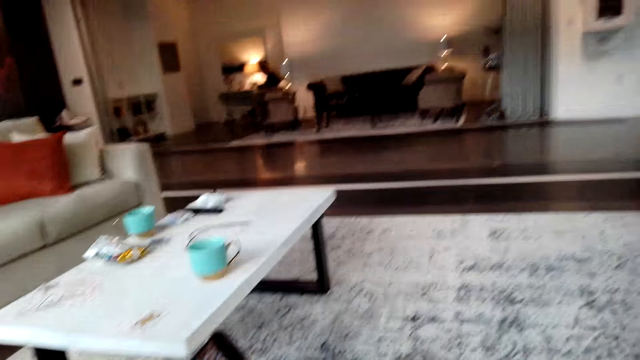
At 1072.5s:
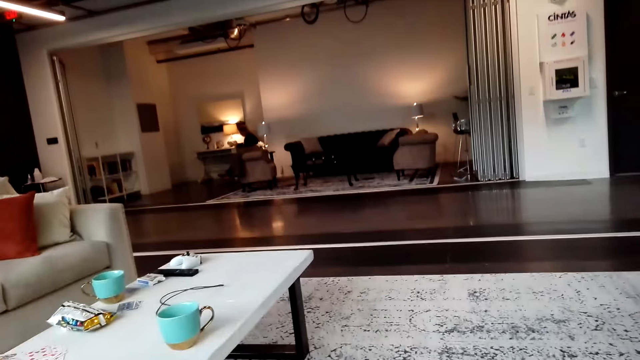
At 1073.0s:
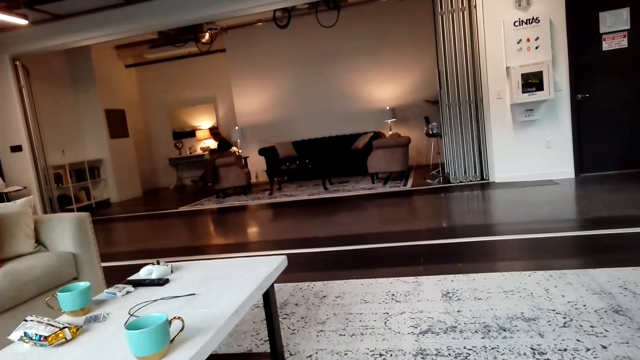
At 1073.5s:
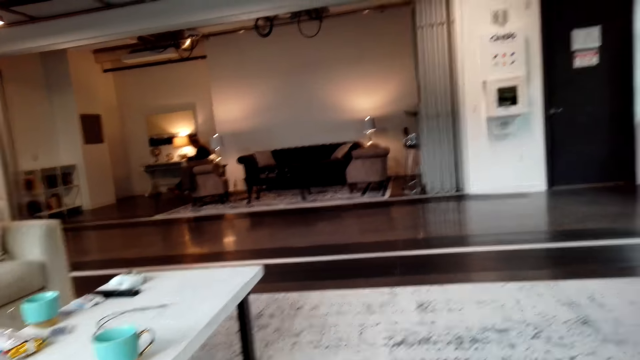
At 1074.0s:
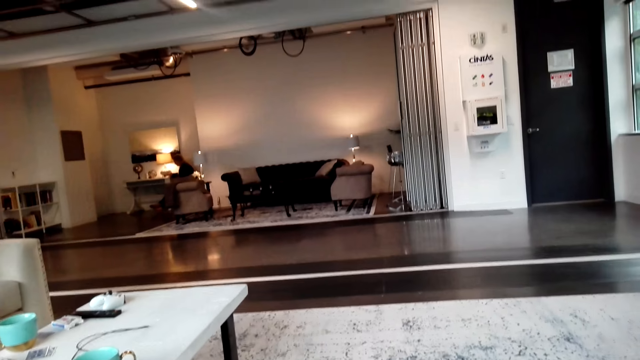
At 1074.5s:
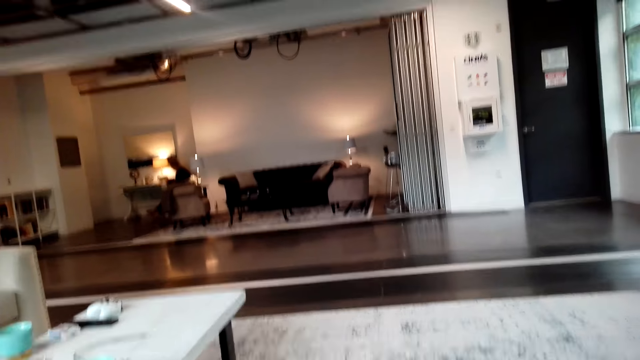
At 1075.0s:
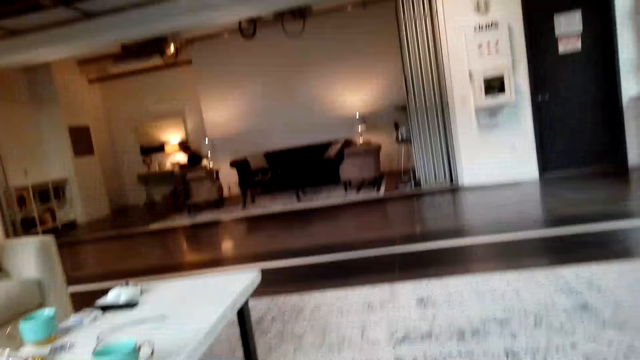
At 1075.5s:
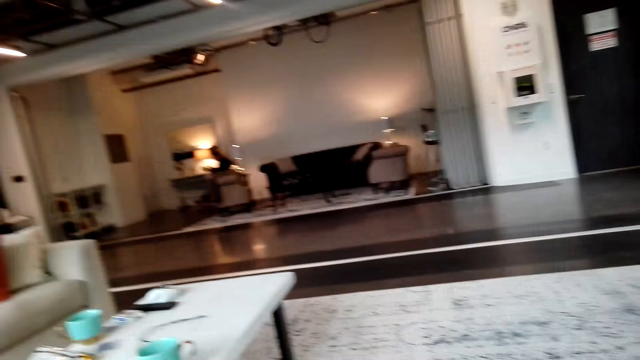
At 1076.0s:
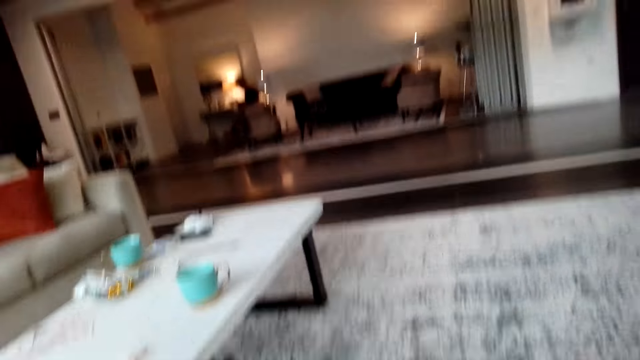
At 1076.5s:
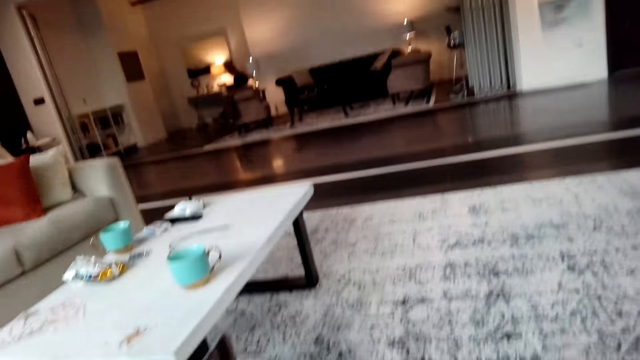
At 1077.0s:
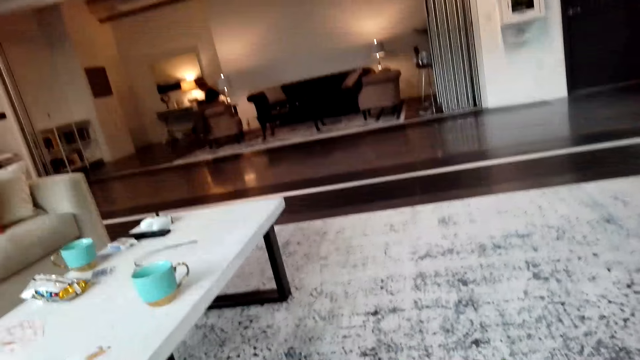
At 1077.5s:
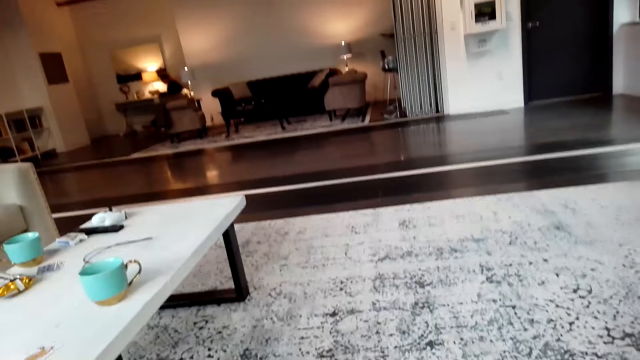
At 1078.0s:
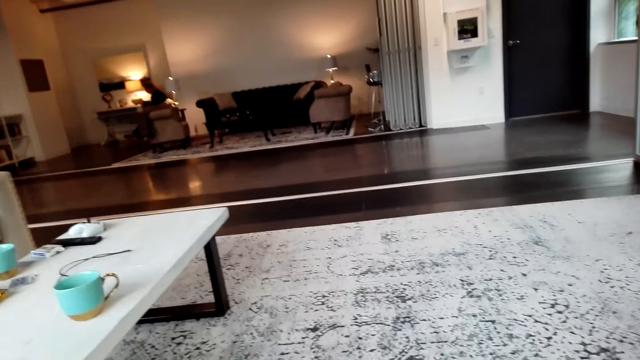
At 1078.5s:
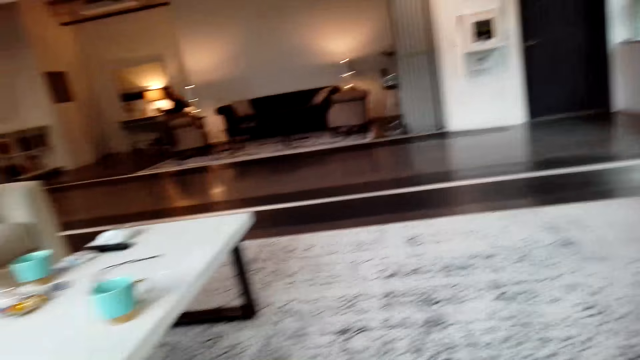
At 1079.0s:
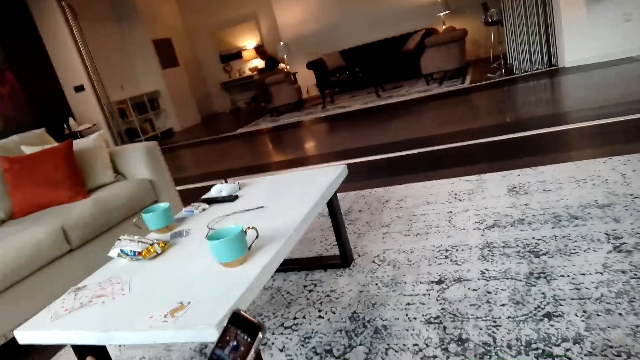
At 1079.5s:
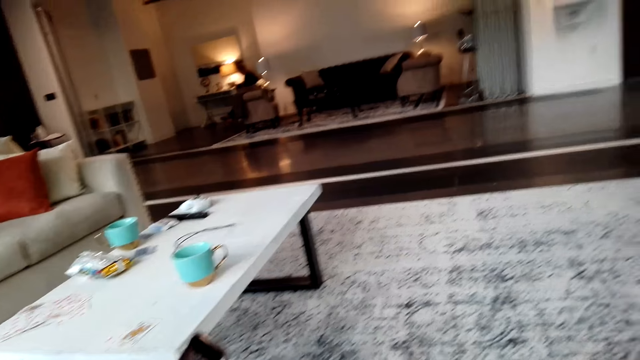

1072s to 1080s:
The camera wearer looks around the room.

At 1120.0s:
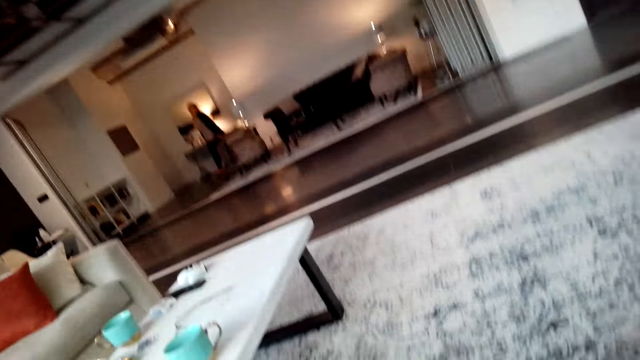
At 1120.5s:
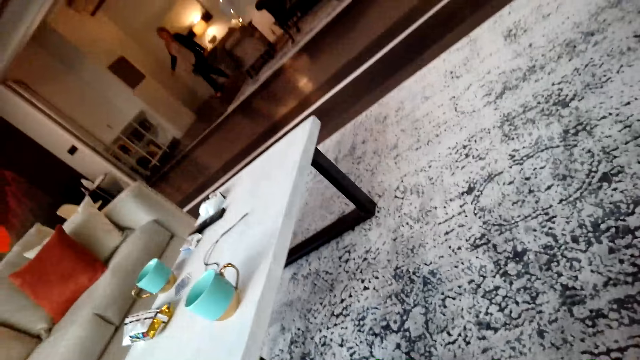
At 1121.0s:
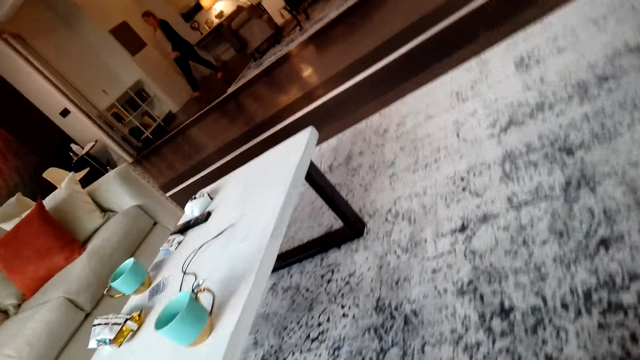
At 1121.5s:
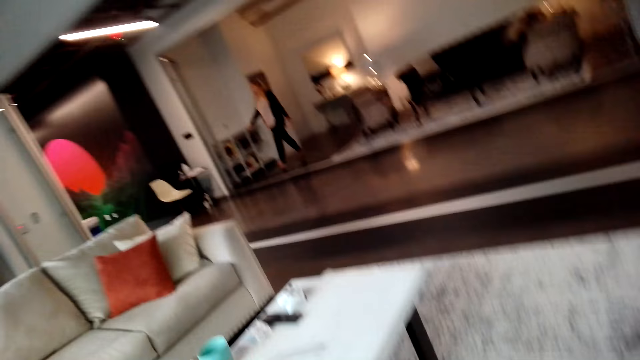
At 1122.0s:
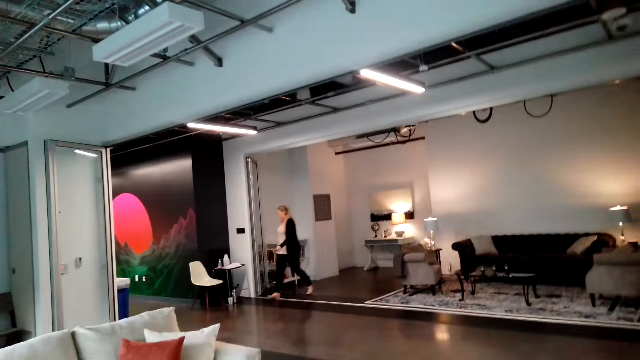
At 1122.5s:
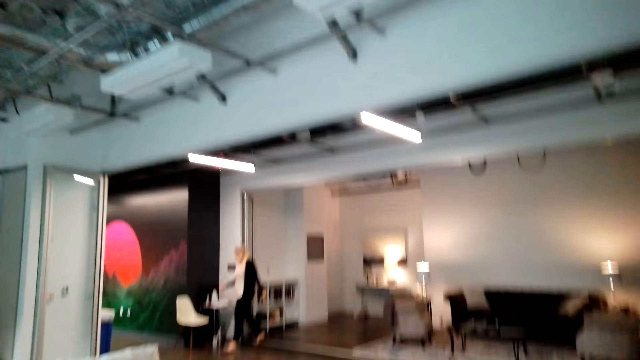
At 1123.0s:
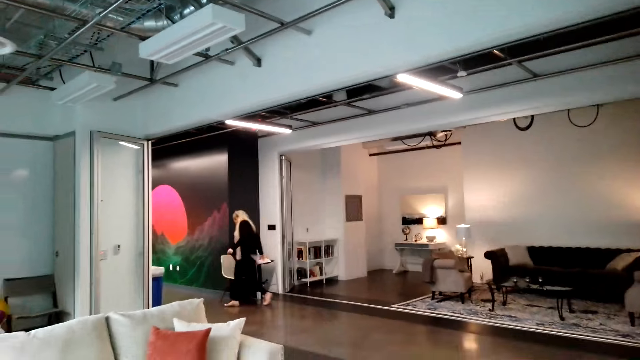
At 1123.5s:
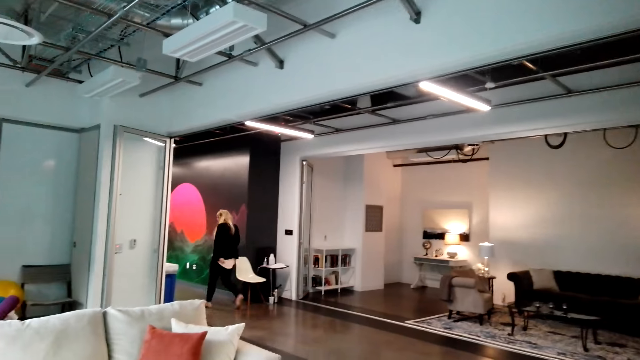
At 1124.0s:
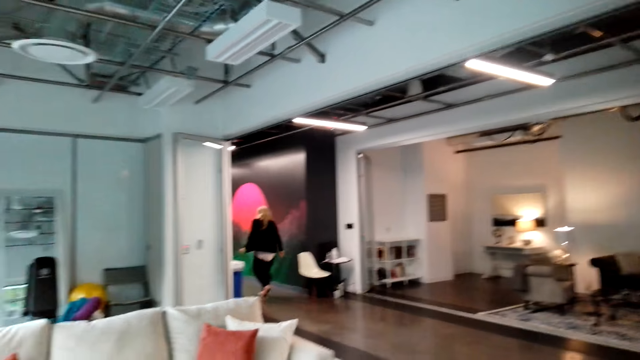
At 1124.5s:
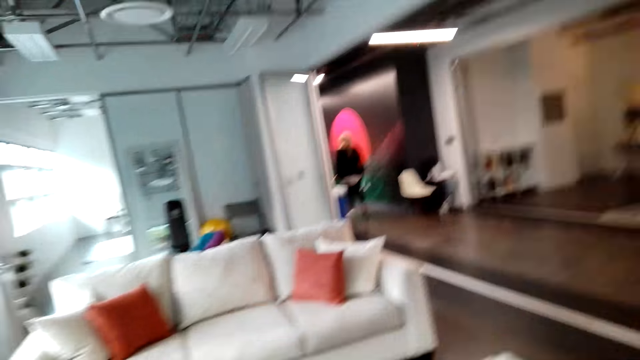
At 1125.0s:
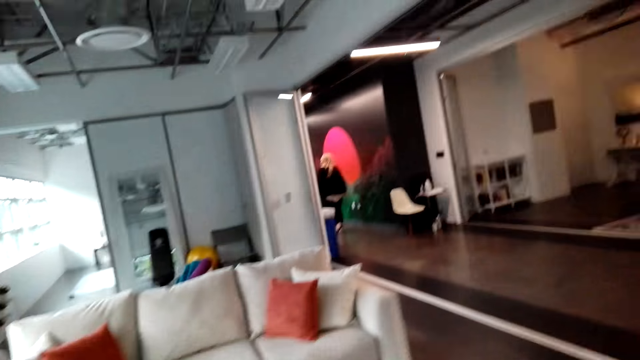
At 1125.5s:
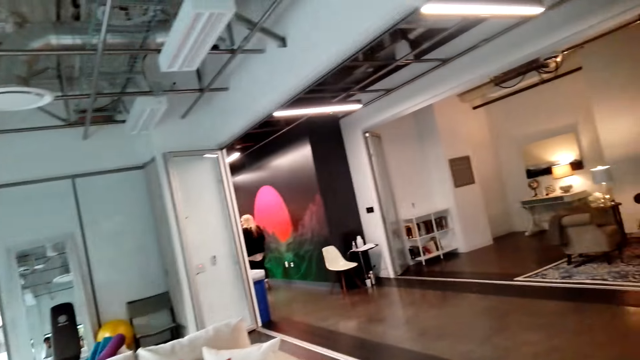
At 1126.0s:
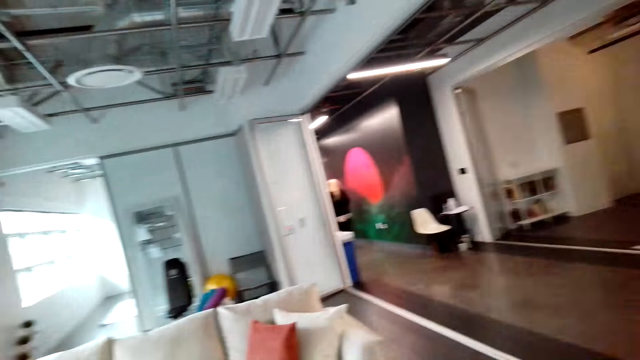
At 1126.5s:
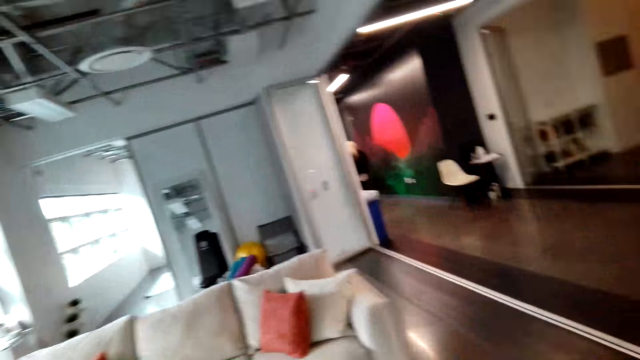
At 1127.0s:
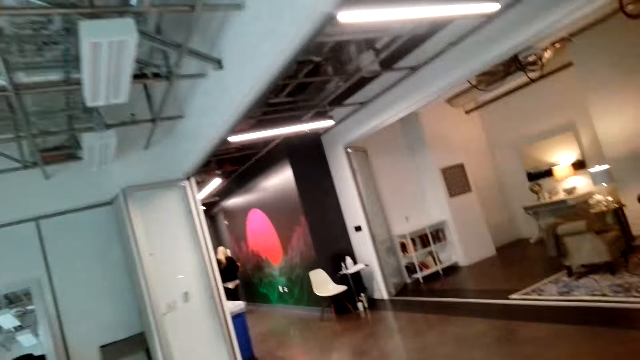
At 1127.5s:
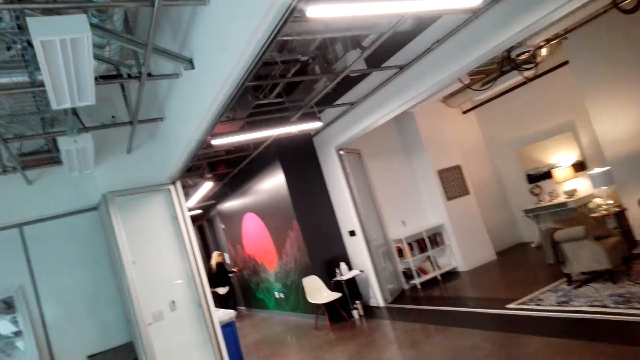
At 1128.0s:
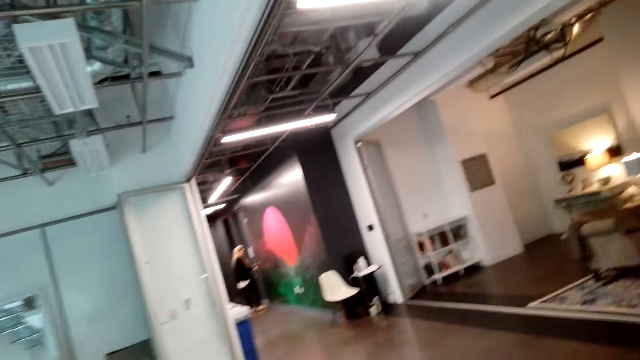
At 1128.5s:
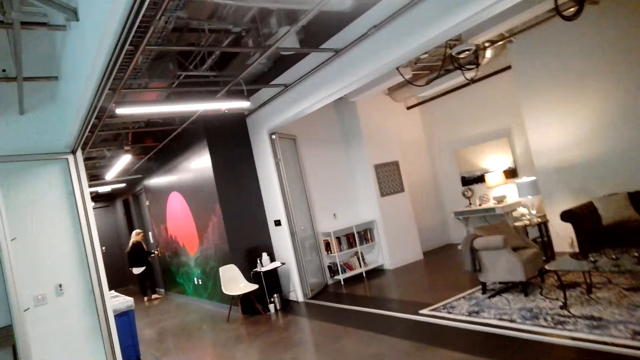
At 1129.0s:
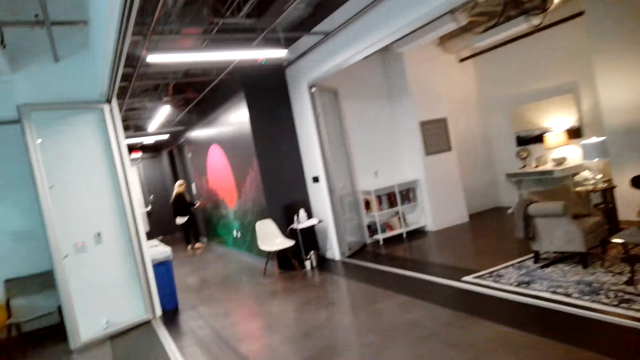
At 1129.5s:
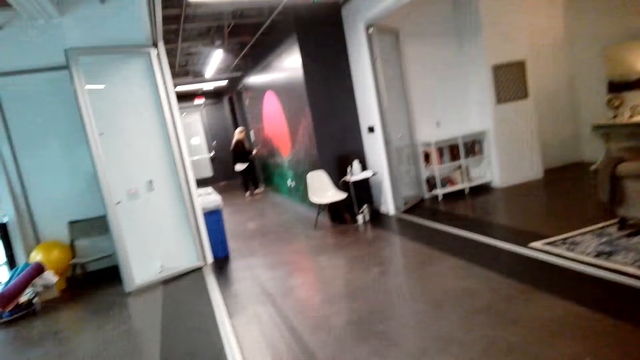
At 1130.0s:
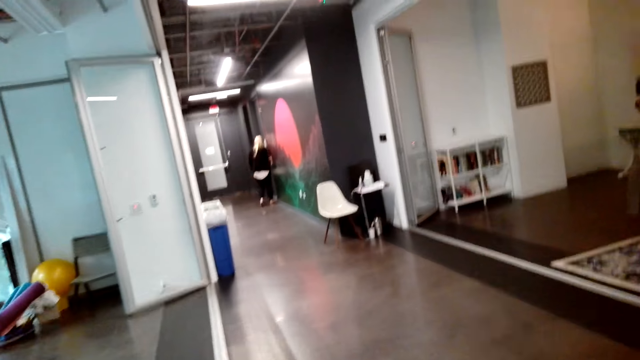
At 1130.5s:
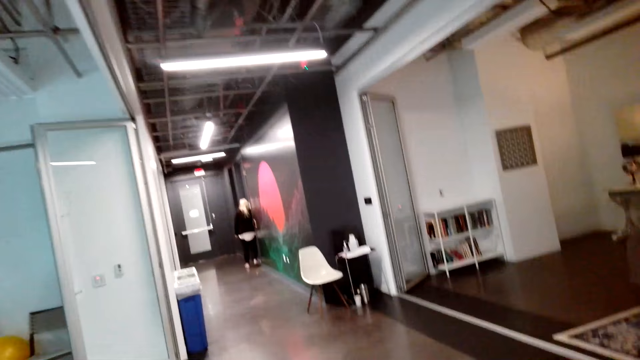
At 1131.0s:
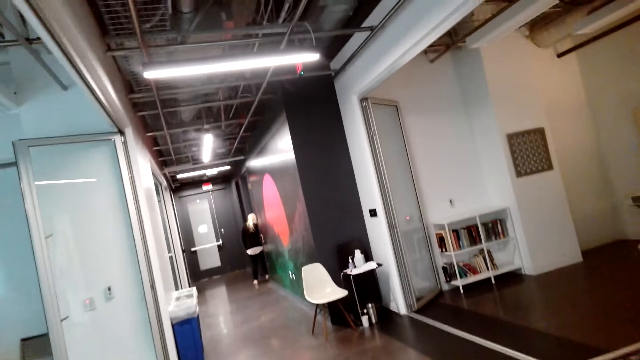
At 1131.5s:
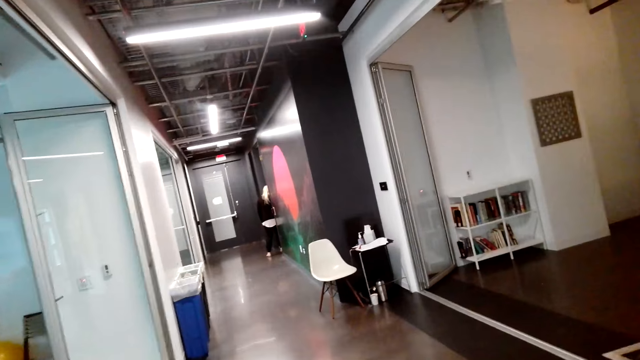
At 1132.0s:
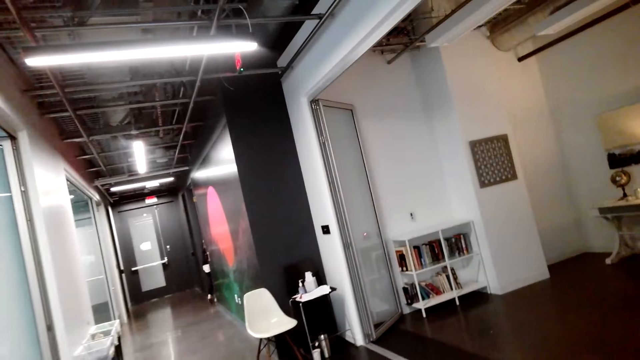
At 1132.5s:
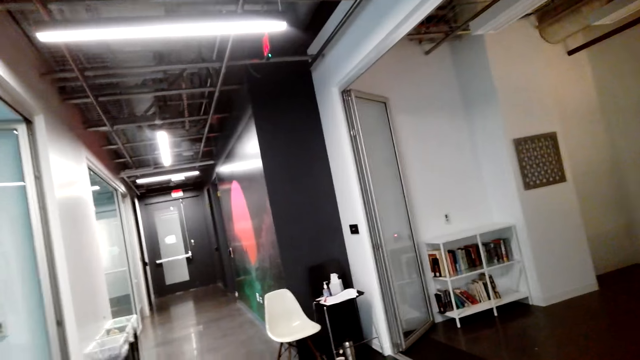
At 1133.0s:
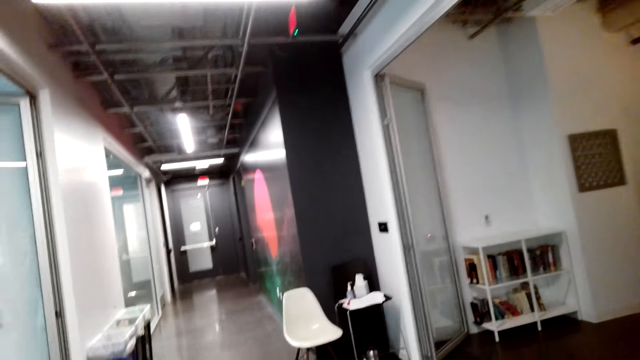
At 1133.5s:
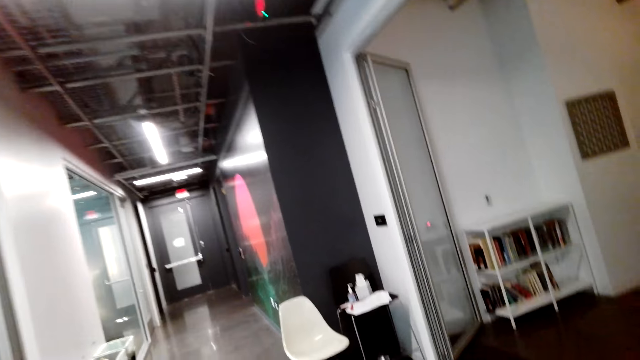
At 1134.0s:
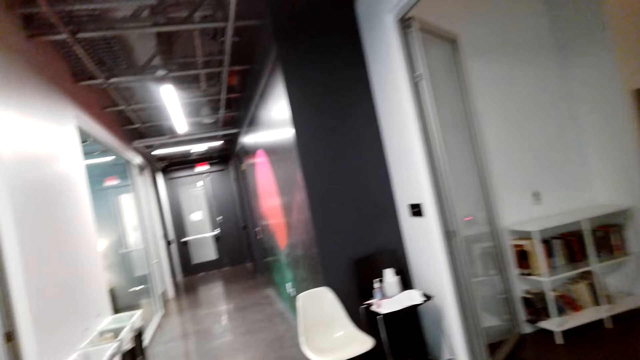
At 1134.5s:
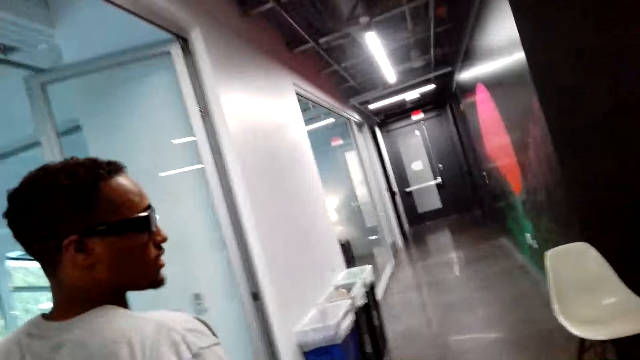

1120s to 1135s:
A person walks out of the room. The person opens the door. The camera wearer walks out.
